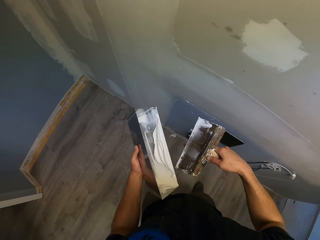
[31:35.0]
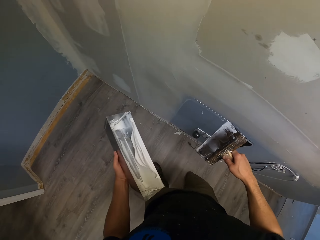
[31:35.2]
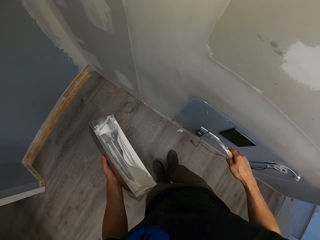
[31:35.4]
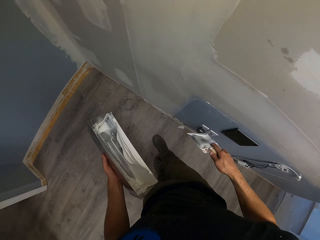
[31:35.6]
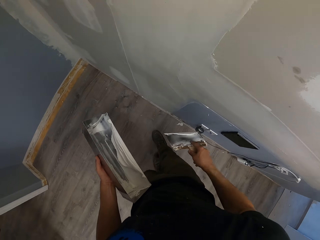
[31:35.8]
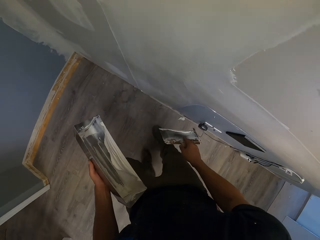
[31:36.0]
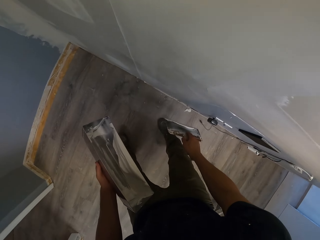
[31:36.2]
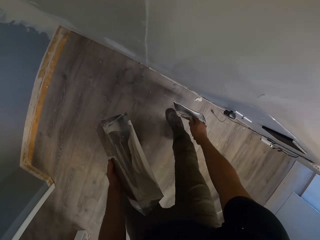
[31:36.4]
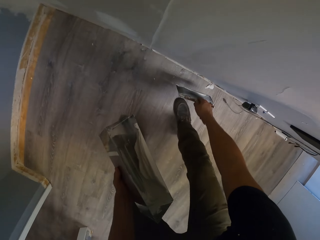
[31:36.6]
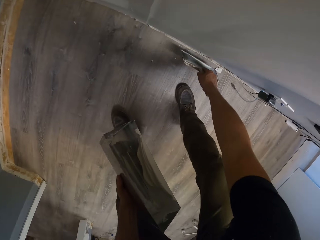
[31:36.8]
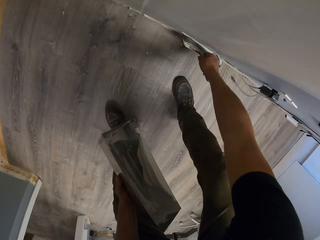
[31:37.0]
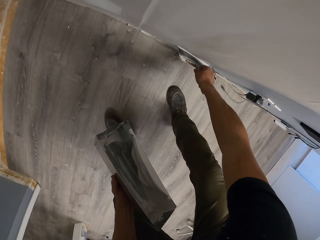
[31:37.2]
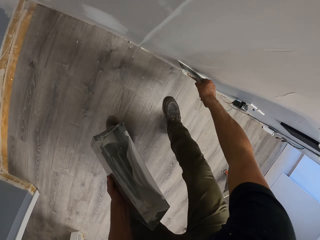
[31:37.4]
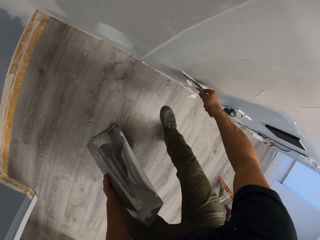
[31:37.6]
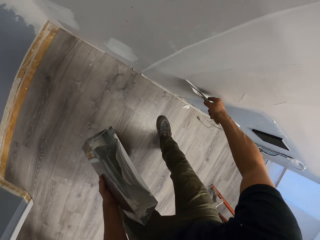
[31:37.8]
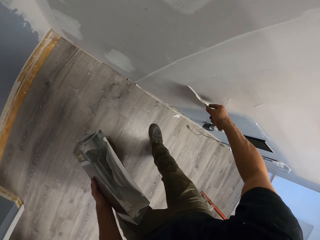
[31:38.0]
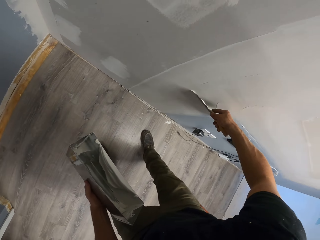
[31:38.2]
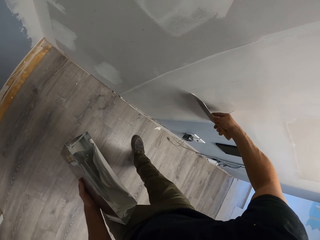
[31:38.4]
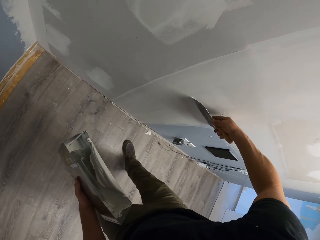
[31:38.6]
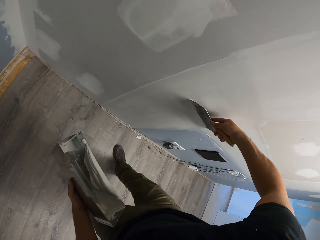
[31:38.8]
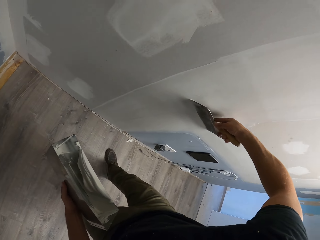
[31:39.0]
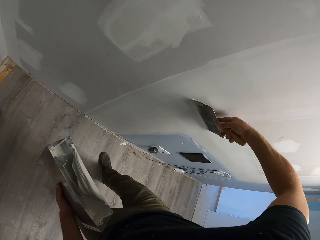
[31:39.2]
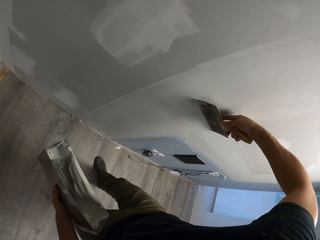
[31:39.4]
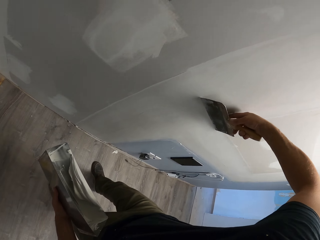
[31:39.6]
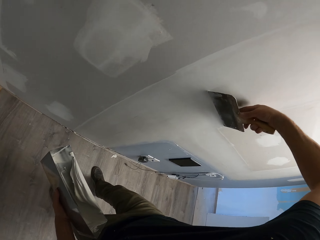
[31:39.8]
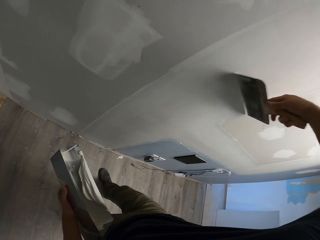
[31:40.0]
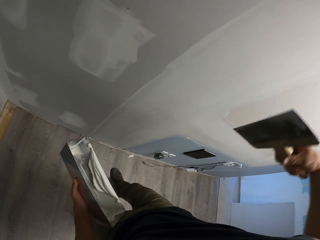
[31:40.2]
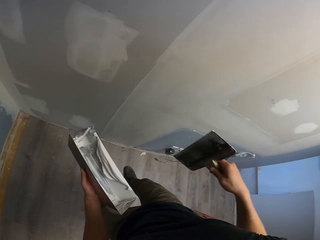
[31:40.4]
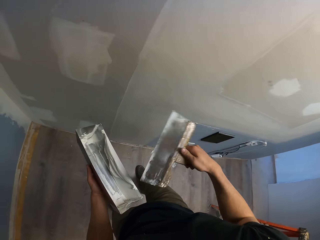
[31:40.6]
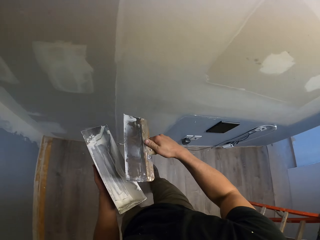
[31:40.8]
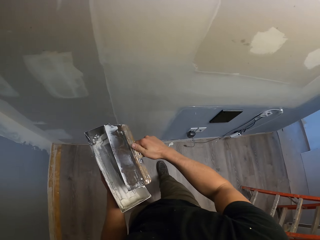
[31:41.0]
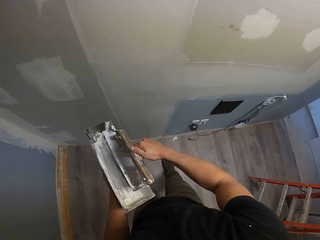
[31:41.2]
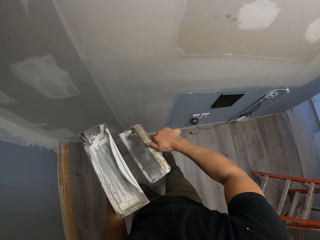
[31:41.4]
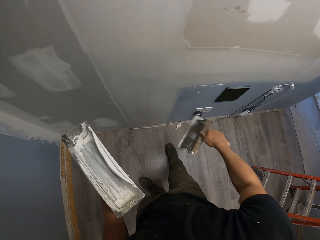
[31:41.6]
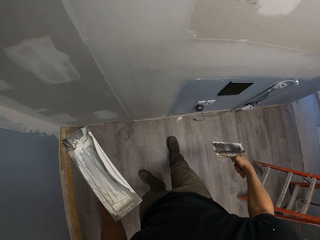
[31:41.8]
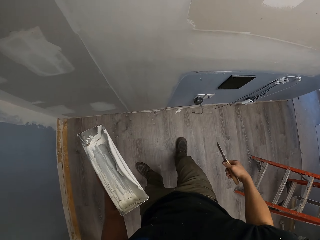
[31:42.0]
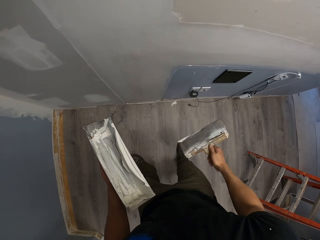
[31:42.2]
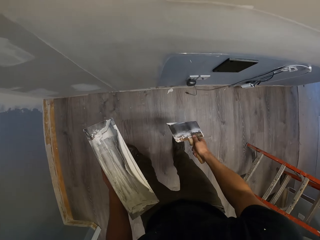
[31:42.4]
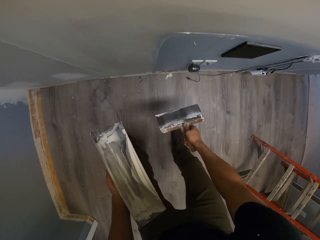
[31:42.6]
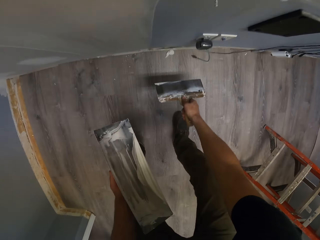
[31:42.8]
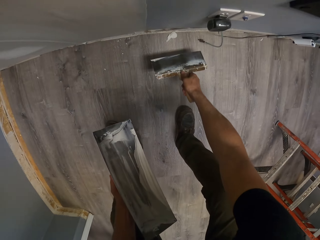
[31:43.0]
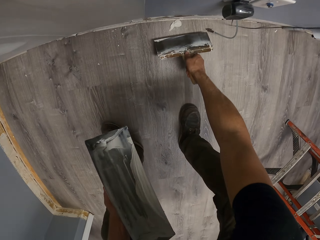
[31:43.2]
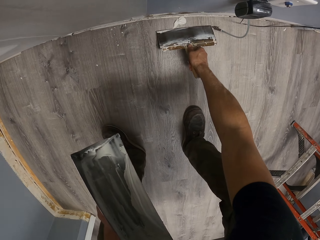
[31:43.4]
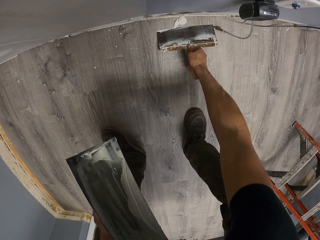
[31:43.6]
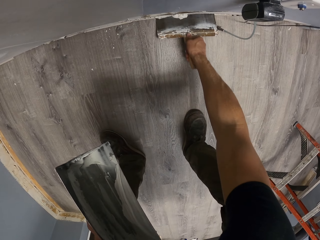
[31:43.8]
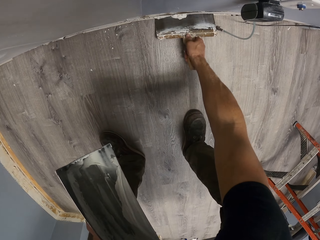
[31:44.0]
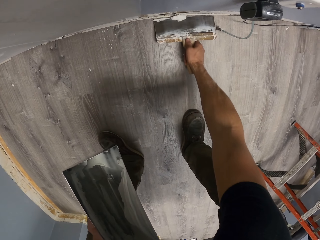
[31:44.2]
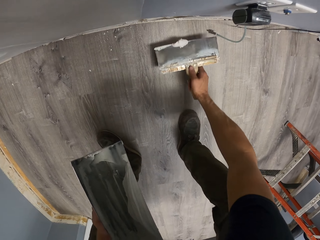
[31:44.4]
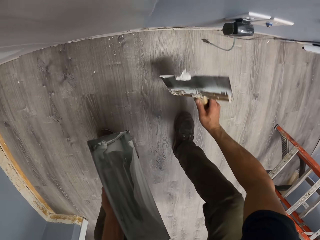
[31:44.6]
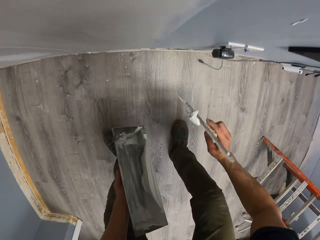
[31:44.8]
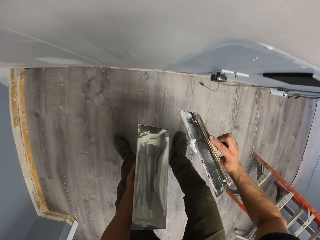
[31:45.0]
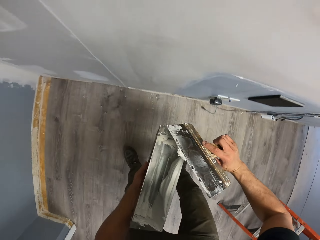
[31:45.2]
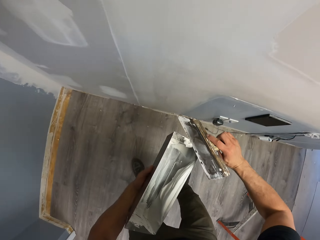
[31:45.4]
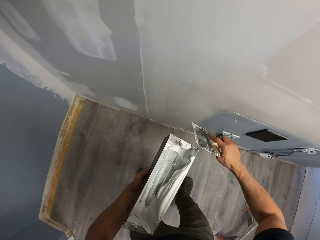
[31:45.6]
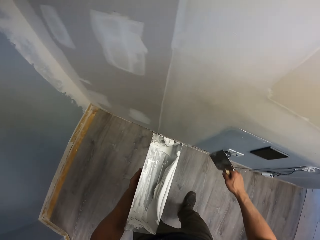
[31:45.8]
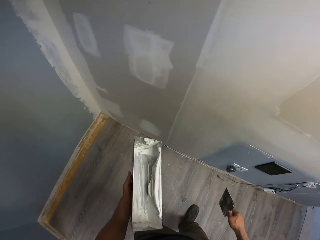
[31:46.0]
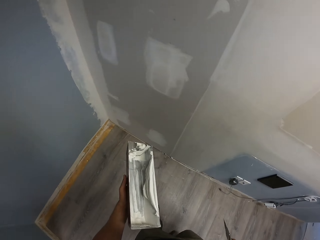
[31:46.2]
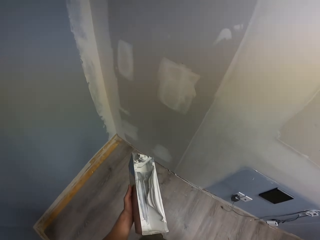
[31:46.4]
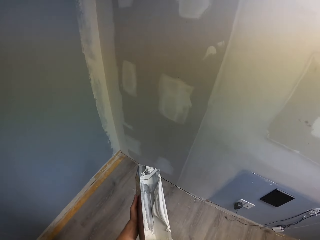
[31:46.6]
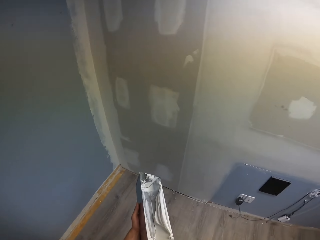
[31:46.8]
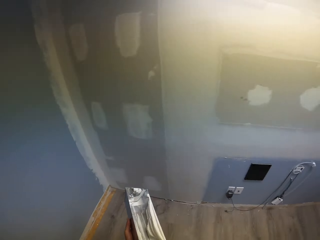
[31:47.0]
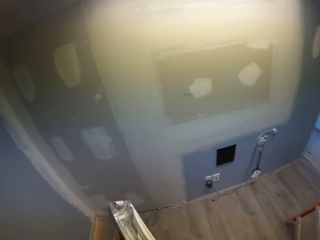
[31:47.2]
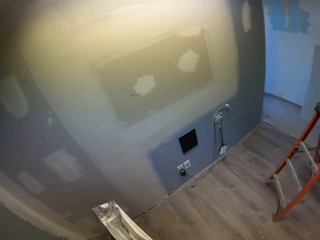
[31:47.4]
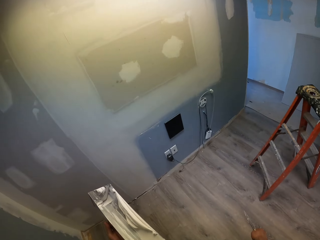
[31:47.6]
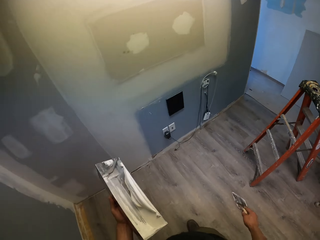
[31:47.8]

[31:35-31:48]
The camera wearer smoothens the wall with the steel. They put the putty on the tray and remove excess filler from the scraper. They take the filler from the ground. They wipe the paint on the trowel. They look around the house.

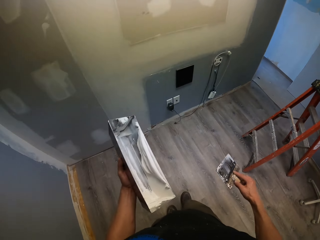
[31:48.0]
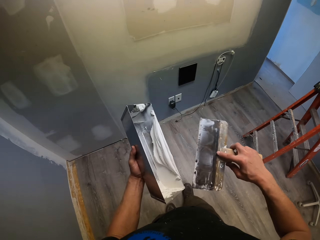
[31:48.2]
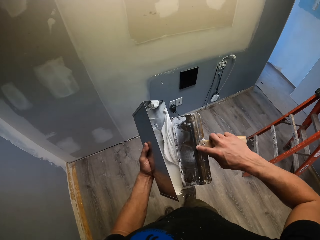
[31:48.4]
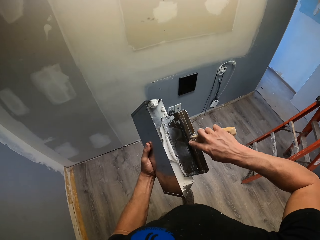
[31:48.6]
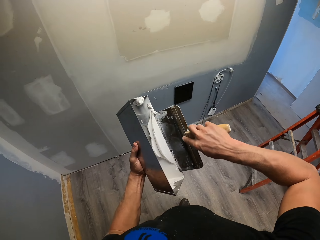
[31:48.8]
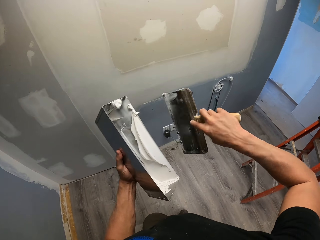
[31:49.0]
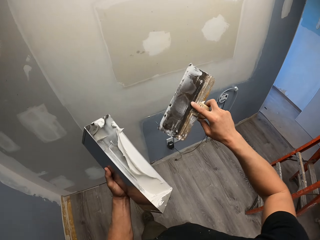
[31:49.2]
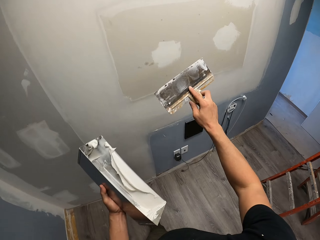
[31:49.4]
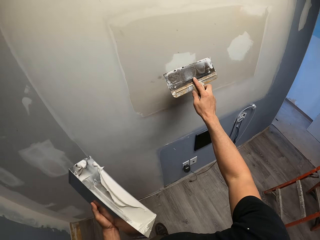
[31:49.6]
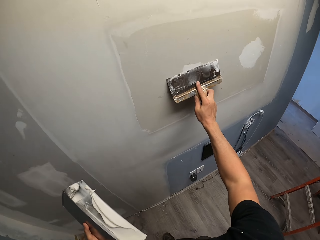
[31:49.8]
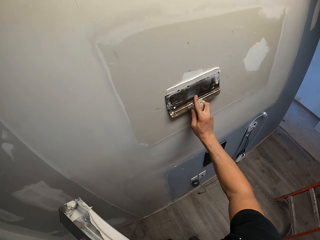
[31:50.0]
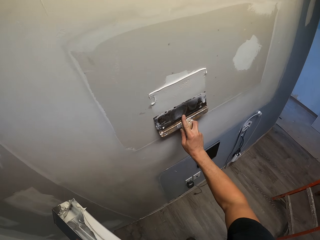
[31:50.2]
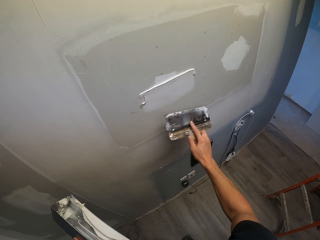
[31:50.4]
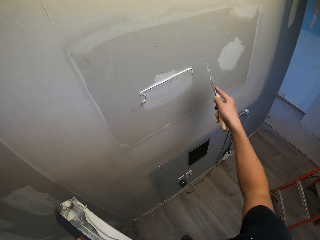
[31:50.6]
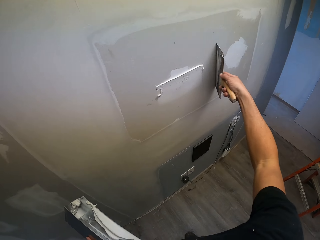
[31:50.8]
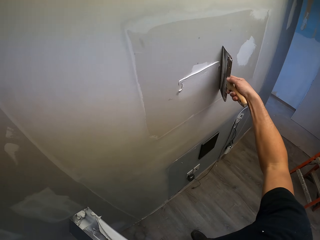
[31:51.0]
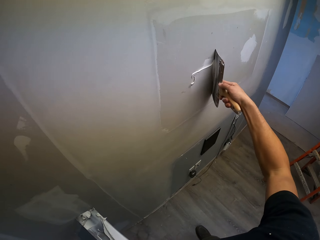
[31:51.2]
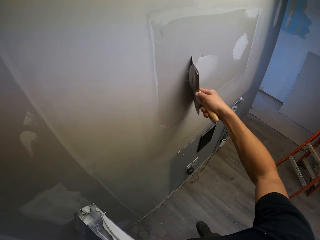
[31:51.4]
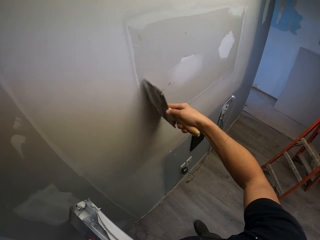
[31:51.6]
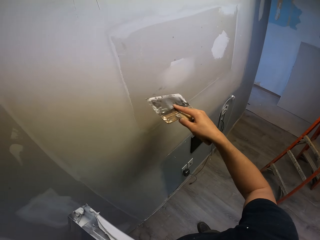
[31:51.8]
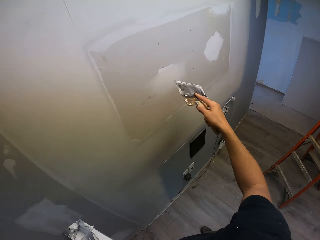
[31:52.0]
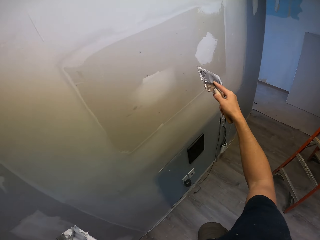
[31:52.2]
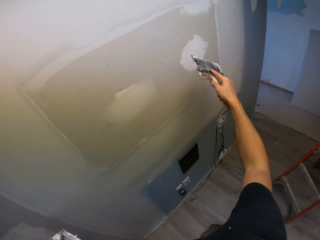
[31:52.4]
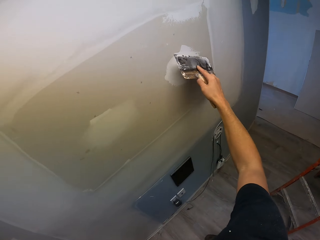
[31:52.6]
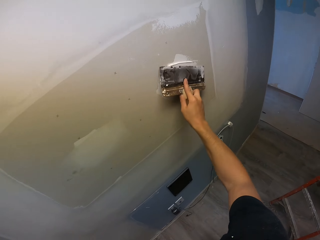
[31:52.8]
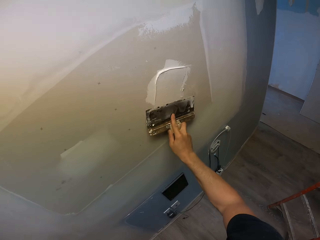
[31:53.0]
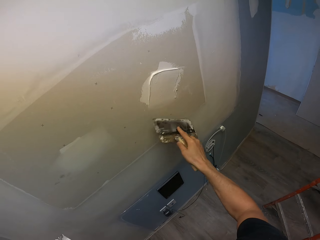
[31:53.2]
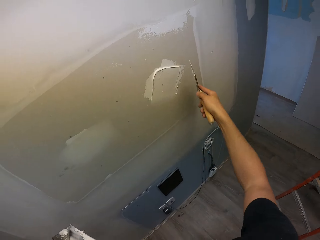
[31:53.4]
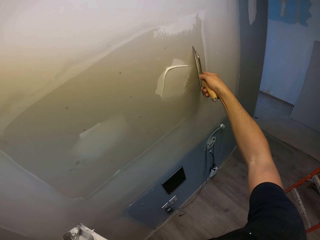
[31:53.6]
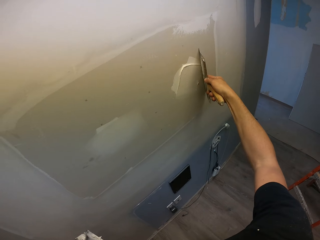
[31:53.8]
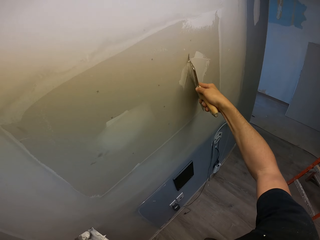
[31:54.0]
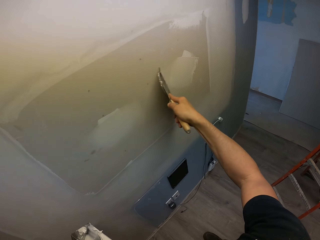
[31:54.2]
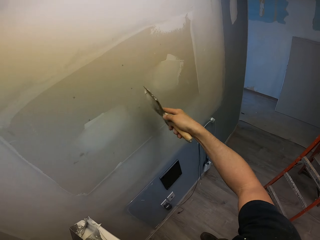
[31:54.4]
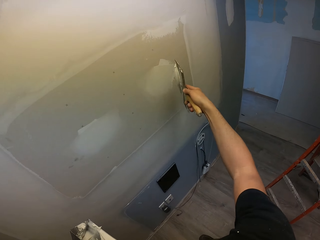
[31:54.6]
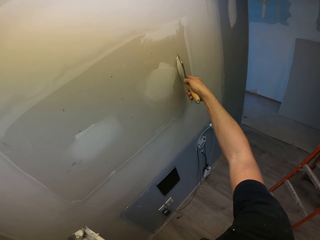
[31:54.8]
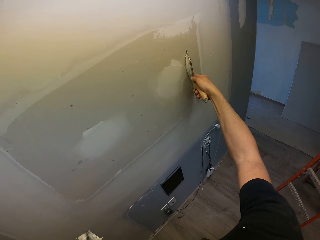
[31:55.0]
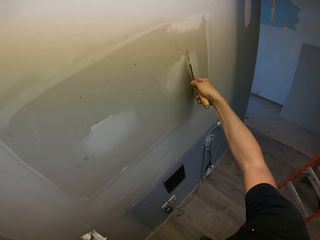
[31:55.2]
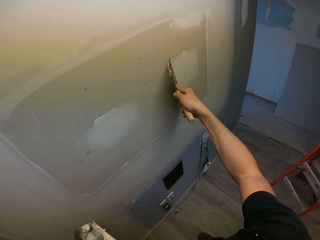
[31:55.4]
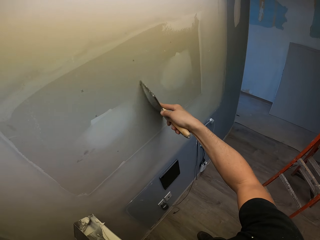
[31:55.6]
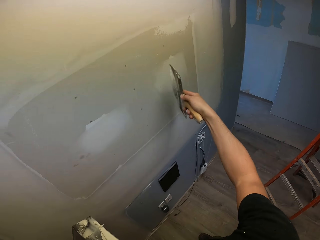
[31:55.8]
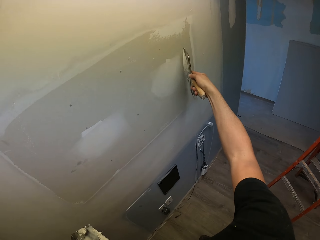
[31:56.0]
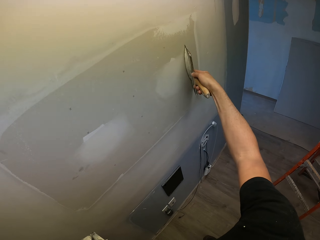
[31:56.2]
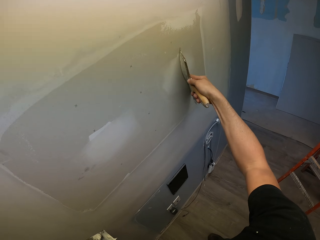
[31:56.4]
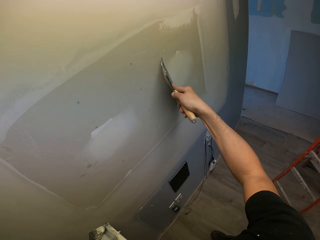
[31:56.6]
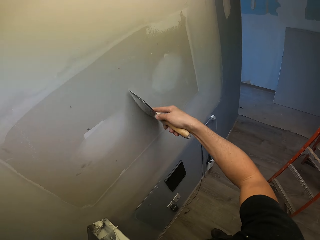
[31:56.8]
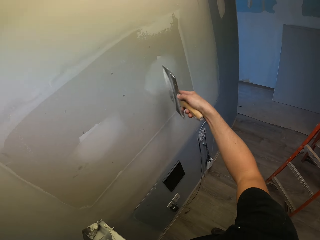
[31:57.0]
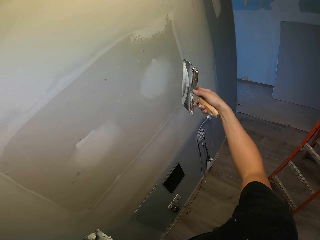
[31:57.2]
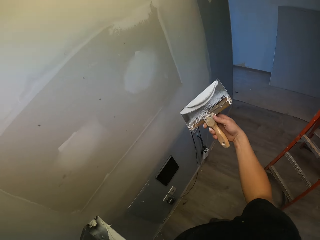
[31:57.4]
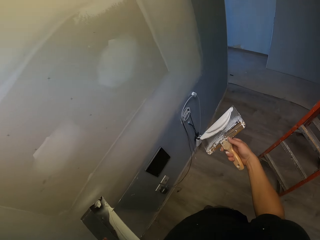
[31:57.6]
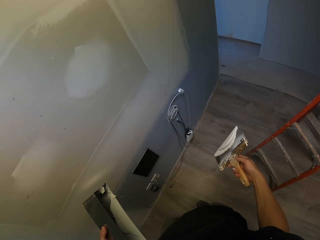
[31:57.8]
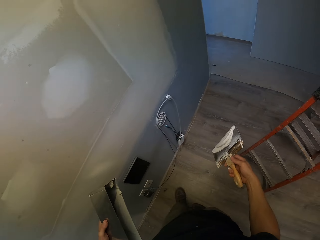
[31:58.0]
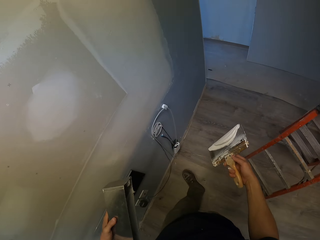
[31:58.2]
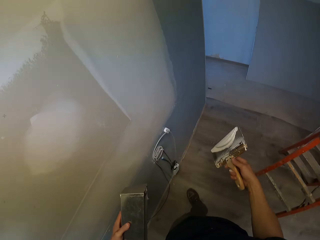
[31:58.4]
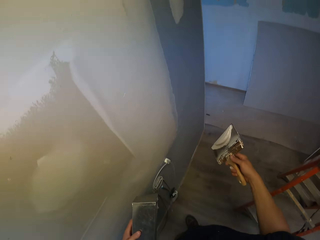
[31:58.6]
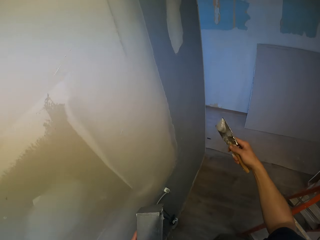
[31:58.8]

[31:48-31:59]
The camera wearer scoops the paint in the container with a trowel. They put a paint brush into the paint. They paint the wall with the trowel.
